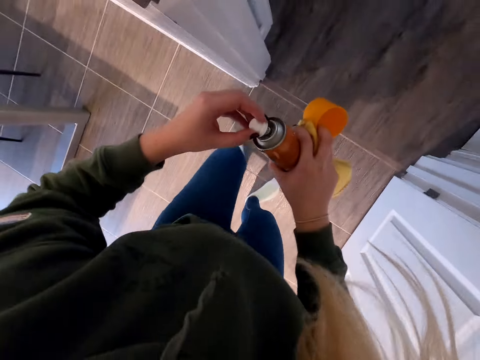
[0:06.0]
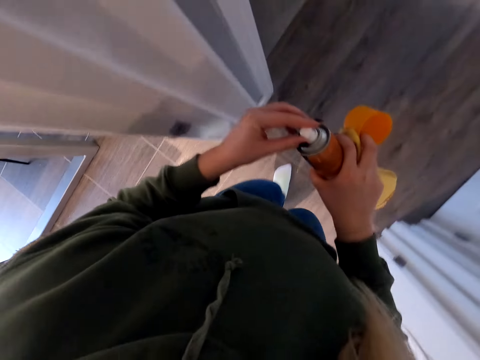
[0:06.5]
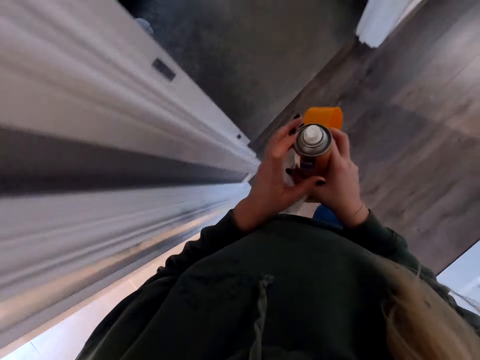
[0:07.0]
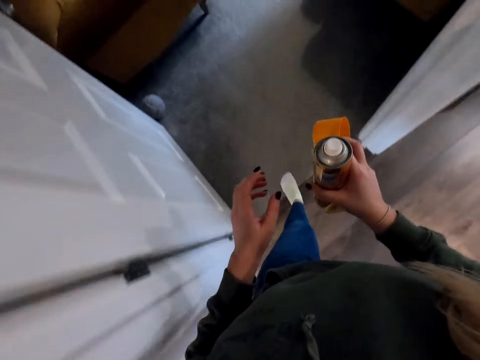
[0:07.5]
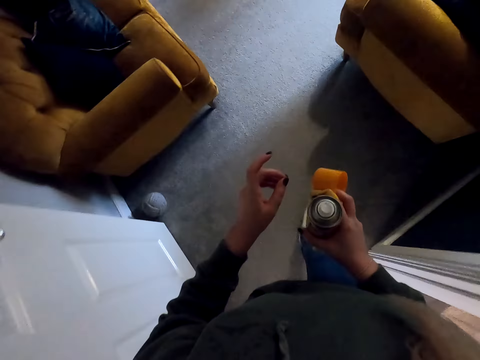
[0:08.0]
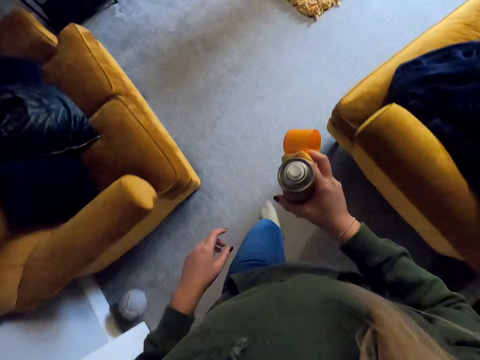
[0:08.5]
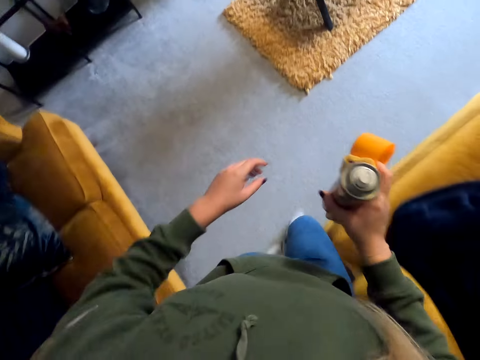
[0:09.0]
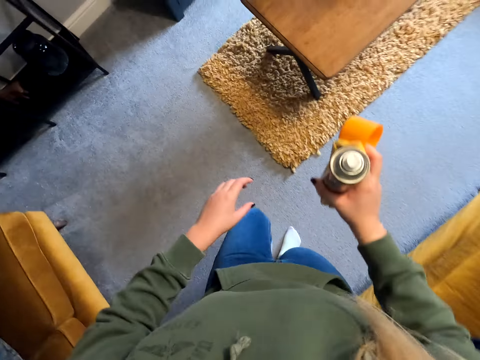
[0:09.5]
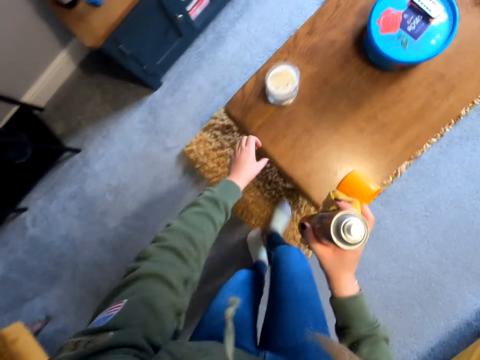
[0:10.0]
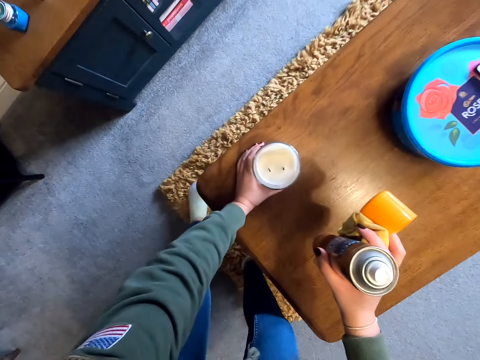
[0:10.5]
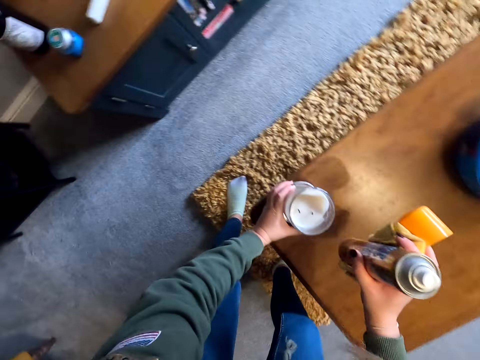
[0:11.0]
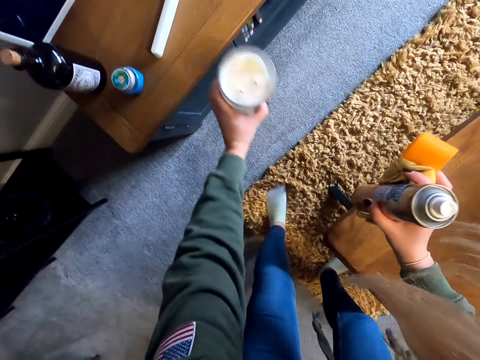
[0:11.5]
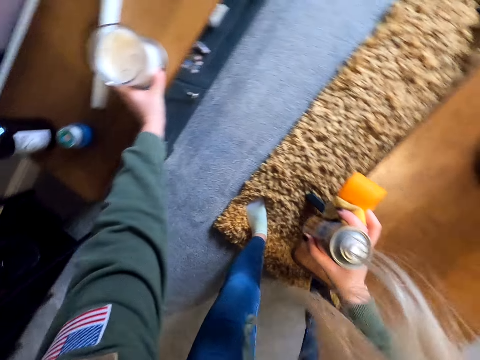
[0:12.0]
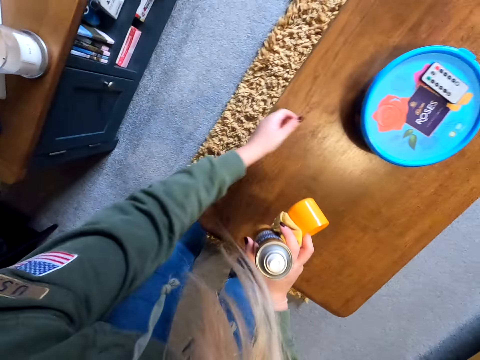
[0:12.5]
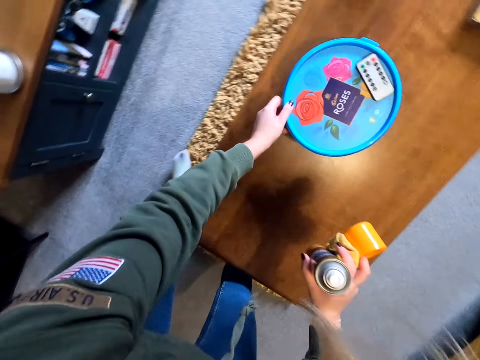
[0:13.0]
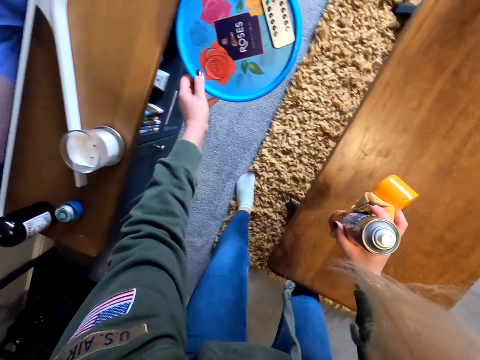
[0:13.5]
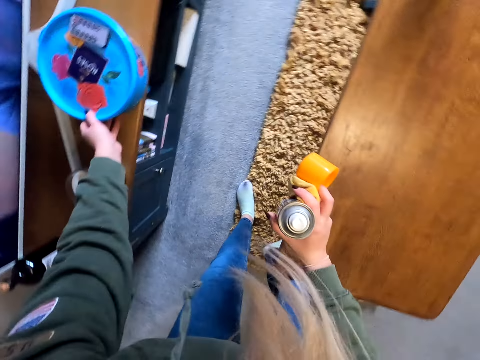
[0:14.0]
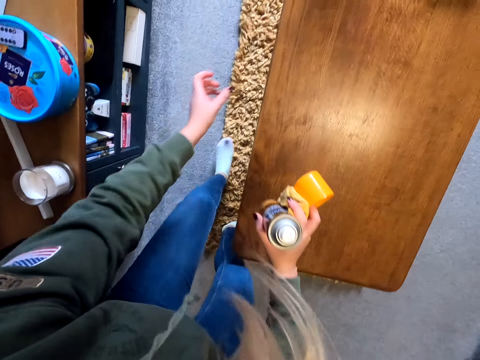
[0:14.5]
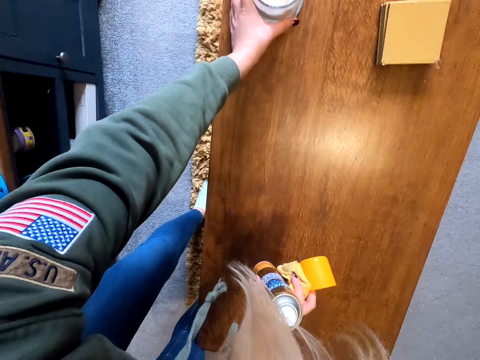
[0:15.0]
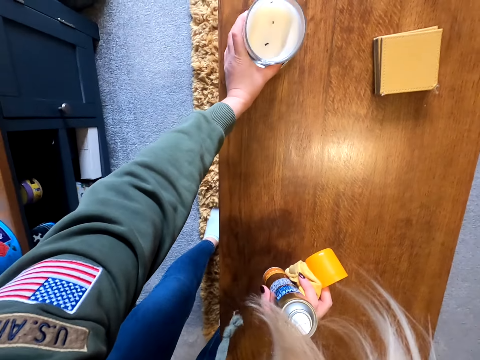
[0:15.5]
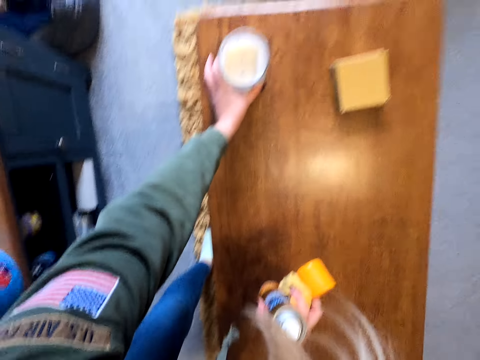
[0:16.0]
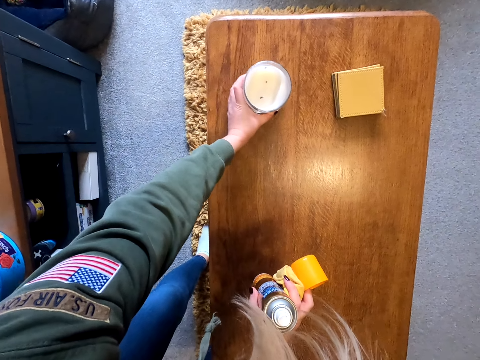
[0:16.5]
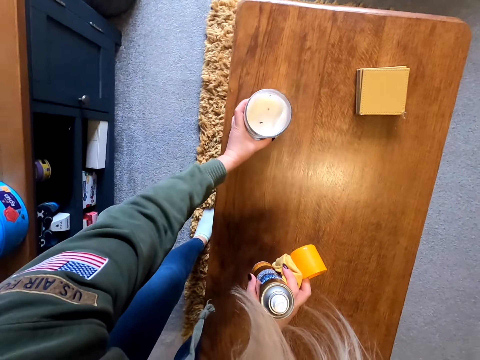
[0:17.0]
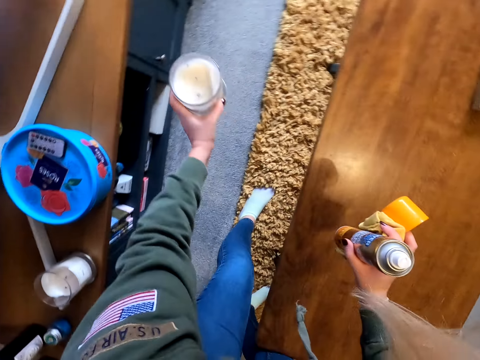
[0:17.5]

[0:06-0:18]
The camera wearer covers the bottle with a lid. They walk in the house. They remove the candle from the table. They hold the candle. They move around. They place the candle down. They remove the tray or container from the table. They place the container down. They remove the candle from the table.

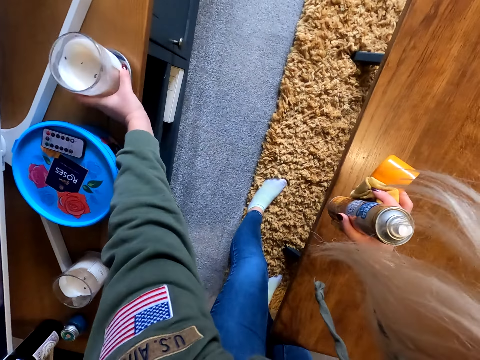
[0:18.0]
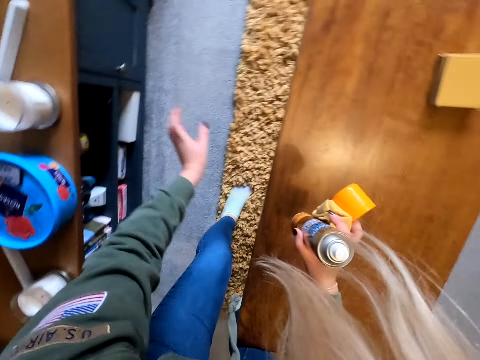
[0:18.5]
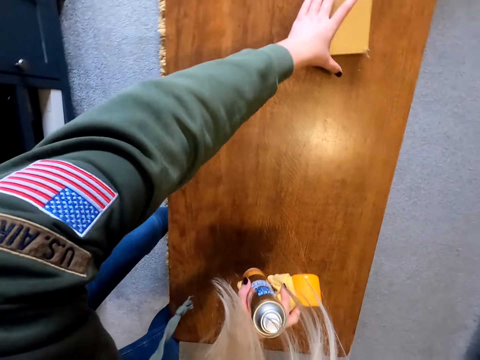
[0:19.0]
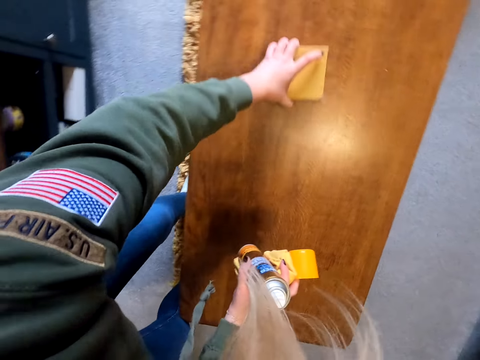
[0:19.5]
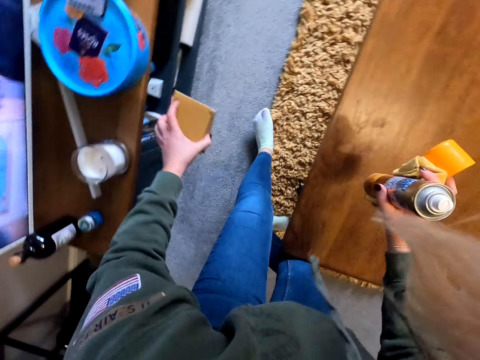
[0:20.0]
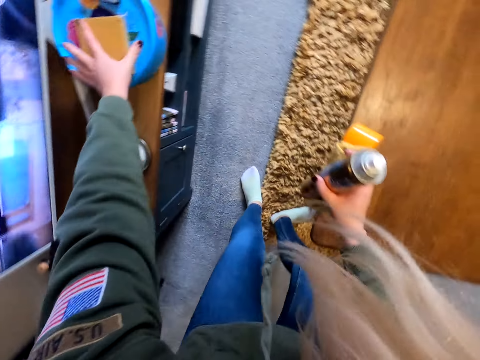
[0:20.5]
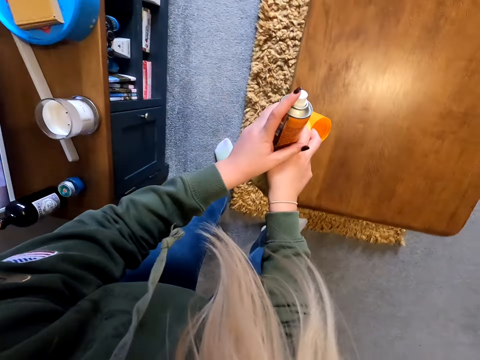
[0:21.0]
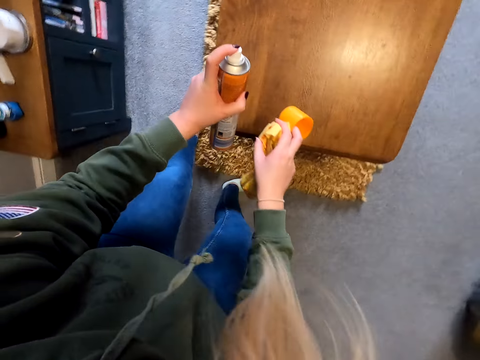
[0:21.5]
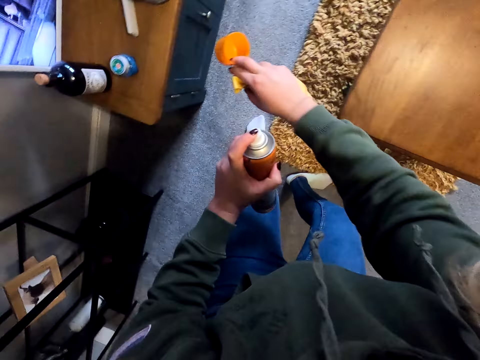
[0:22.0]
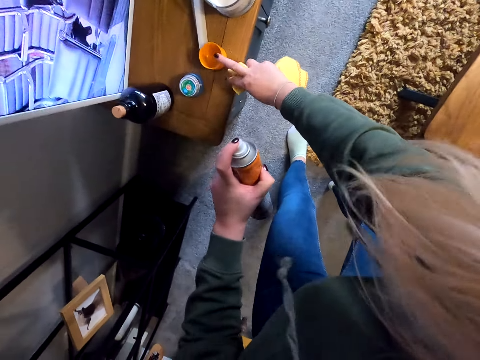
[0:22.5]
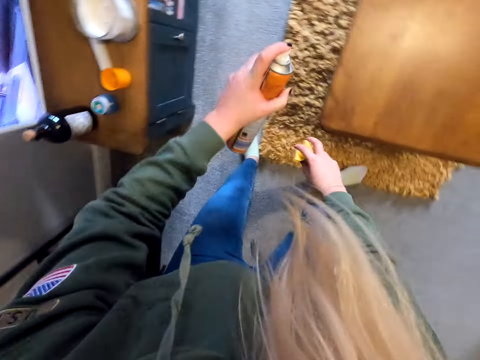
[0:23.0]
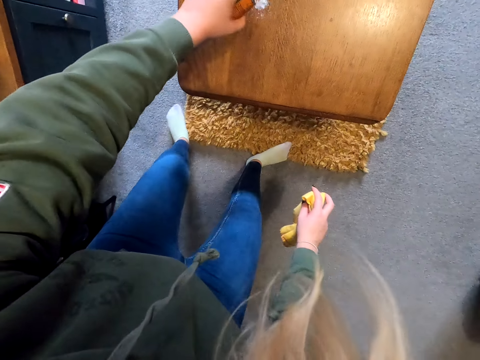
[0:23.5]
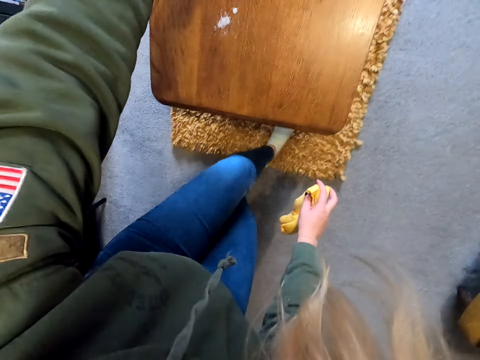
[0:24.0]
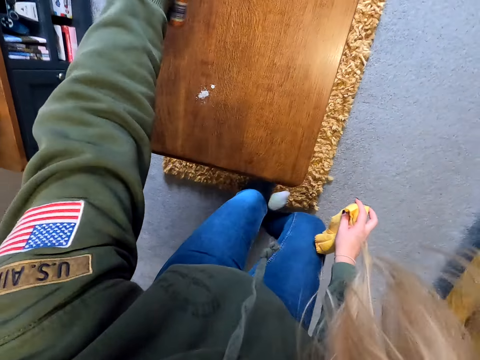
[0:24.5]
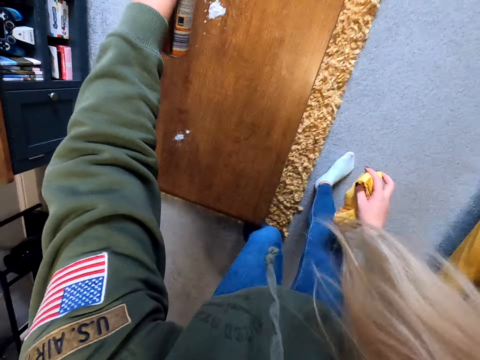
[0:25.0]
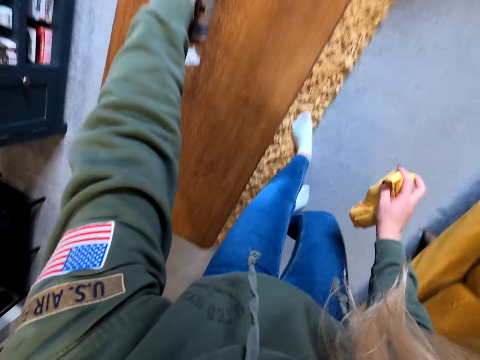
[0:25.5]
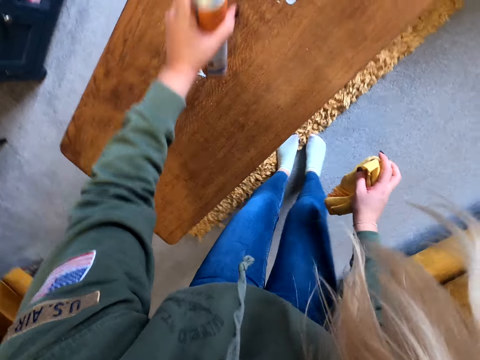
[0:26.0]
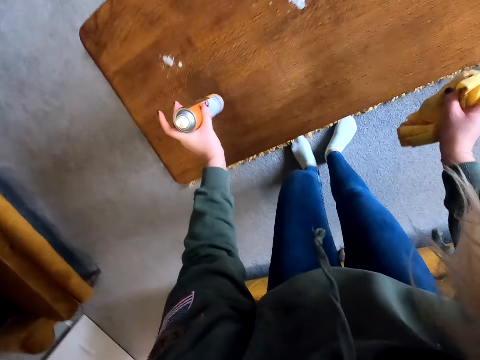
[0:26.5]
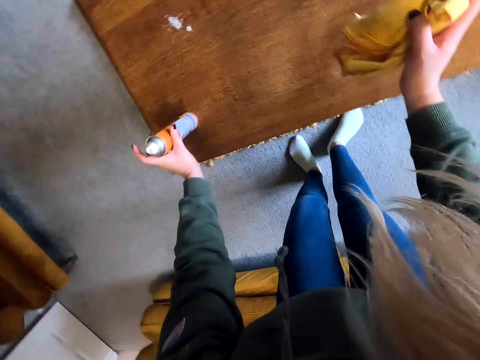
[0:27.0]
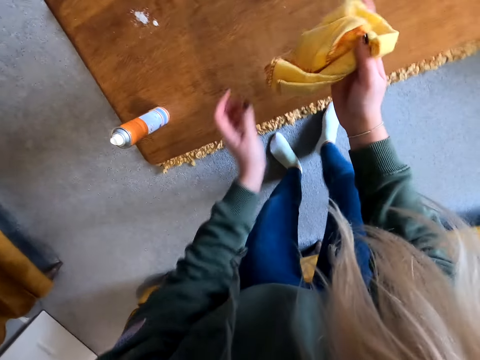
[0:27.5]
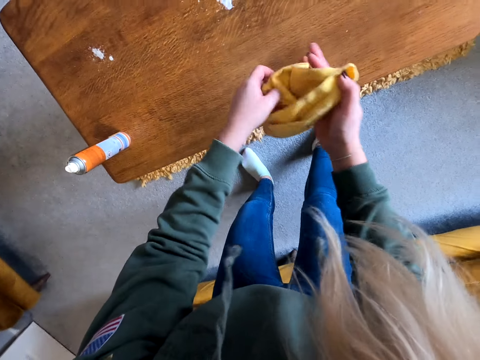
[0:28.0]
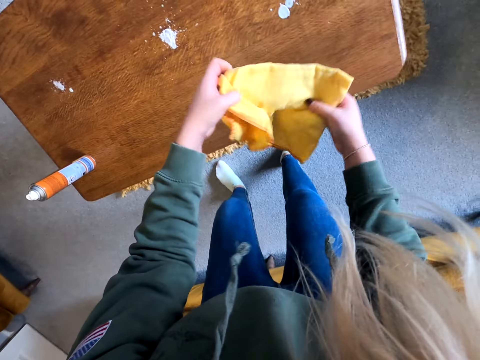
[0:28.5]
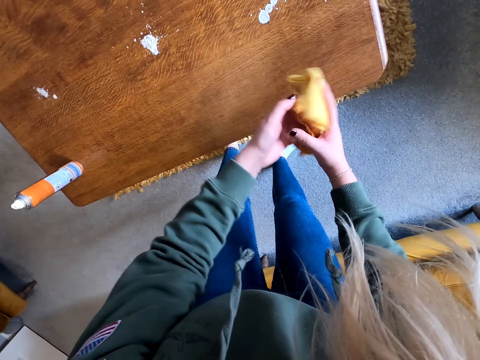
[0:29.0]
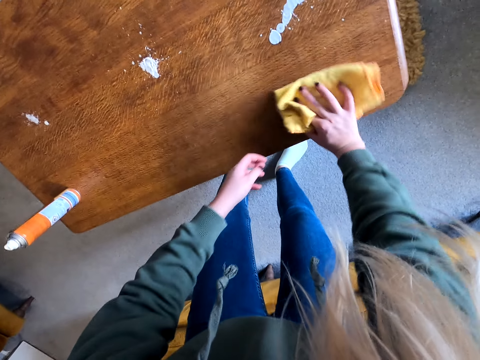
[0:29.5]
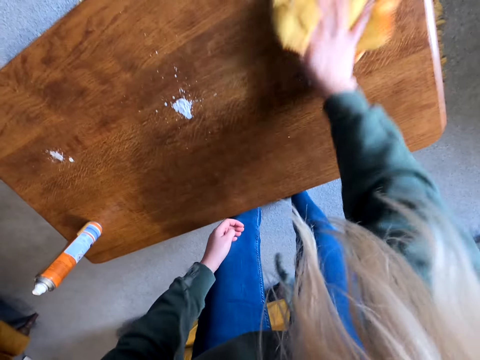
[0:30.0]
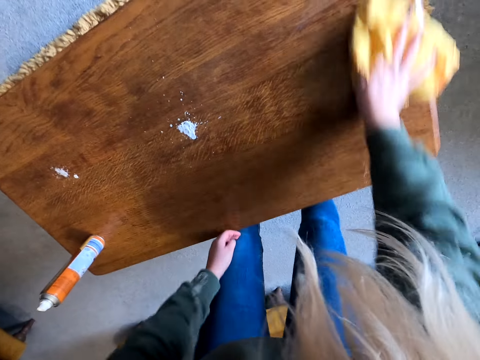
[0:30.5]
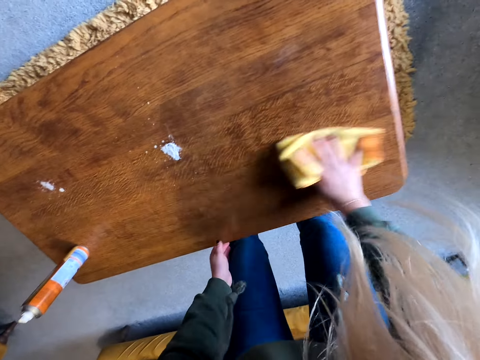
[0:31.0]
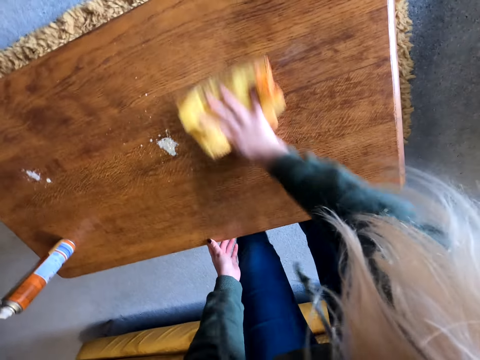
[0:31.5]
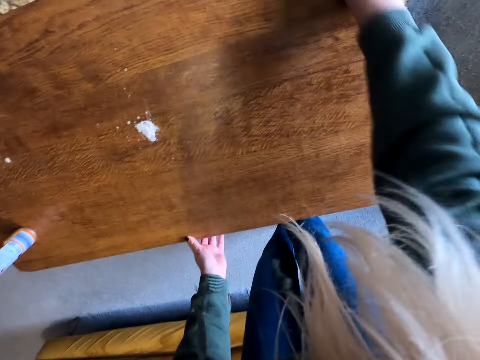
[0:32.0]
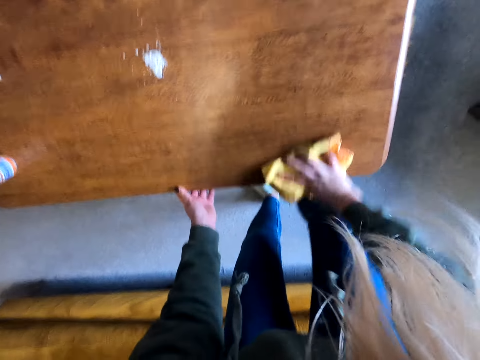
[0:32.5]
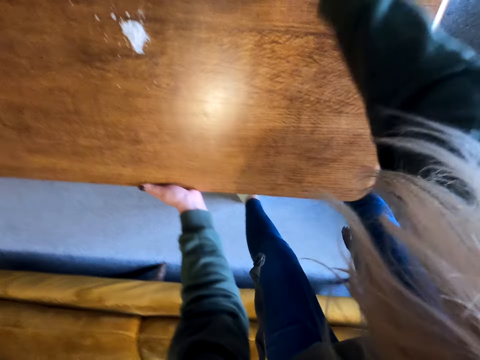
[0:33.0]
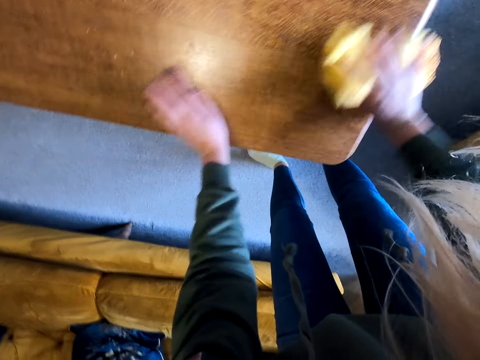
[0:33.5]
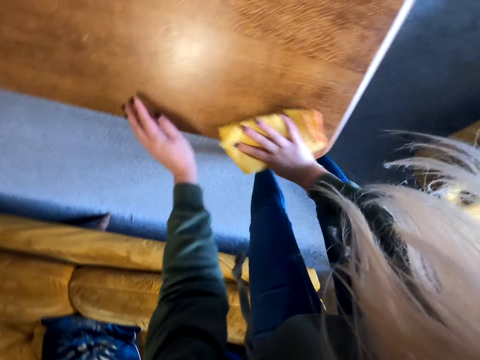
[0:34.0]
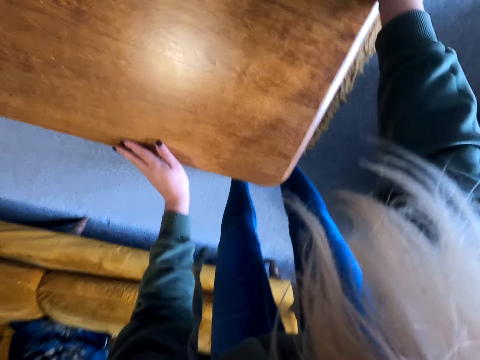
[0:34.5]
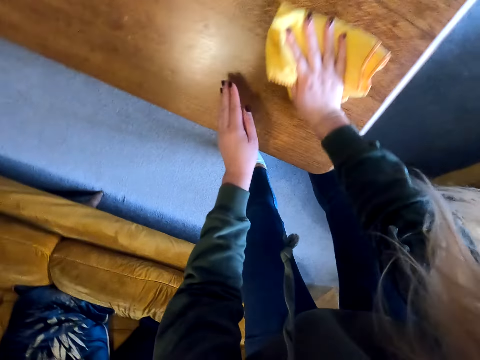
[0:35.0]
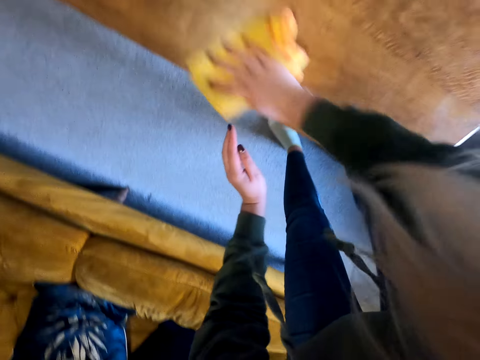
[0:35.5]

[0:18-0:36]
The camera wearer places the candle down. They pick up pieces of cotton. They remove a booklet from the table. They place the pieces of cotton on a container. They put the cap of the polish away. They spray polish on the table. They move around. They spray the table. They move around. They place the bottle down. They hold the towel with the left hand. They adjust the polish cloth. They spread the towel. They wipe the table.
